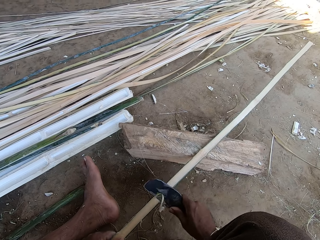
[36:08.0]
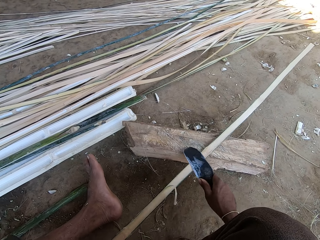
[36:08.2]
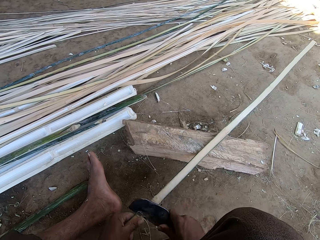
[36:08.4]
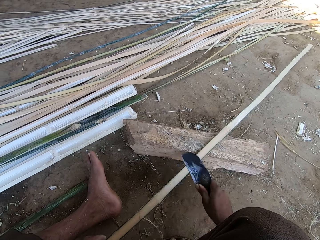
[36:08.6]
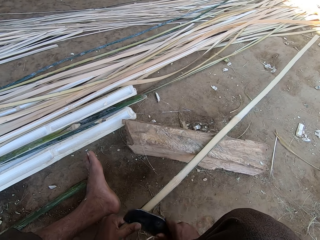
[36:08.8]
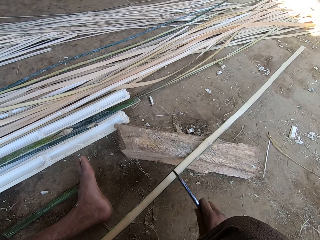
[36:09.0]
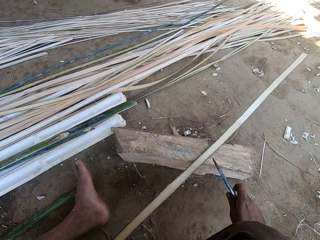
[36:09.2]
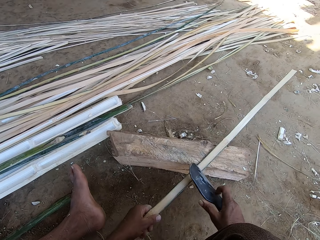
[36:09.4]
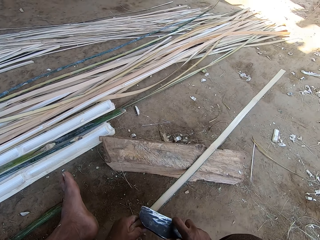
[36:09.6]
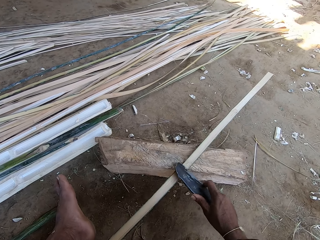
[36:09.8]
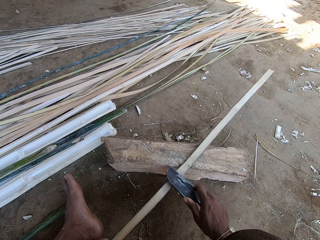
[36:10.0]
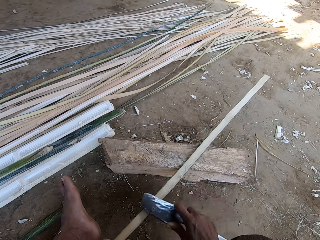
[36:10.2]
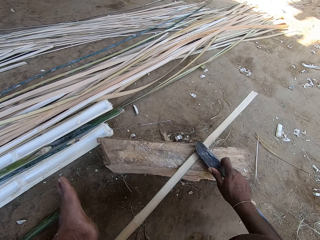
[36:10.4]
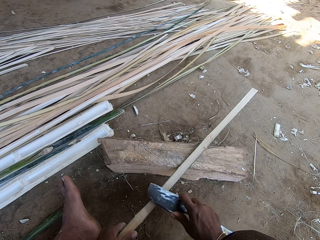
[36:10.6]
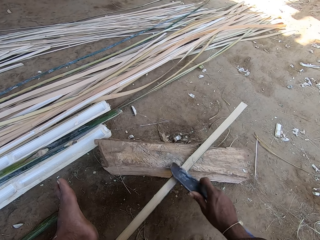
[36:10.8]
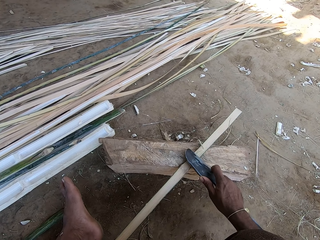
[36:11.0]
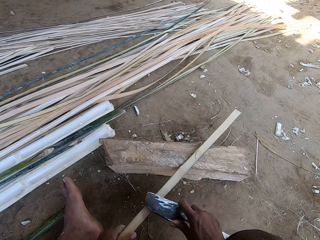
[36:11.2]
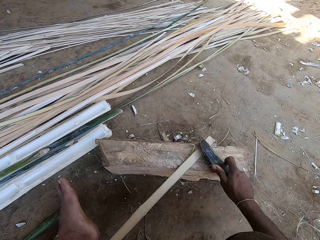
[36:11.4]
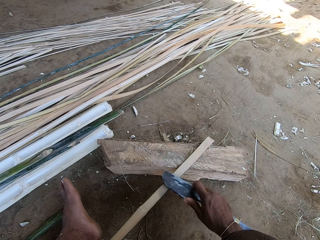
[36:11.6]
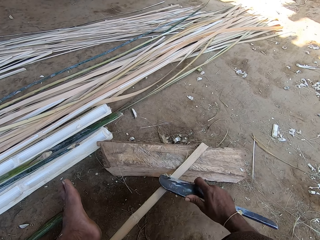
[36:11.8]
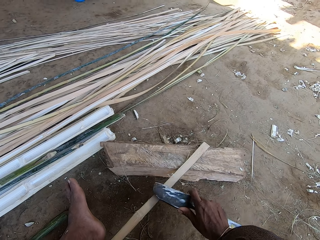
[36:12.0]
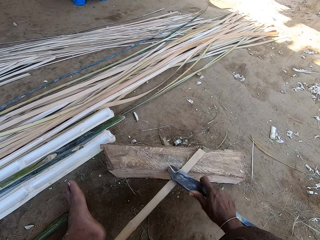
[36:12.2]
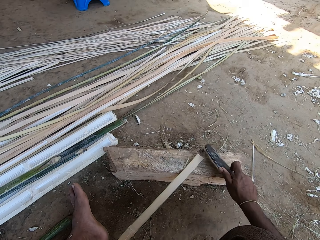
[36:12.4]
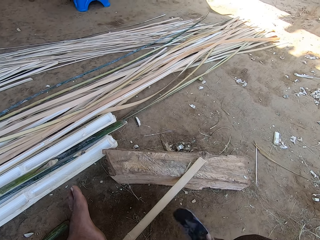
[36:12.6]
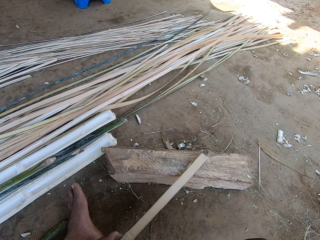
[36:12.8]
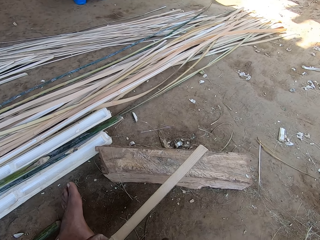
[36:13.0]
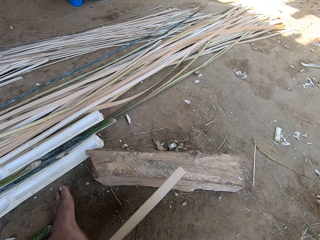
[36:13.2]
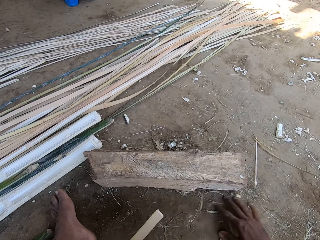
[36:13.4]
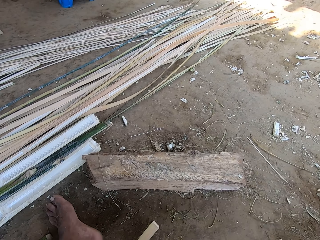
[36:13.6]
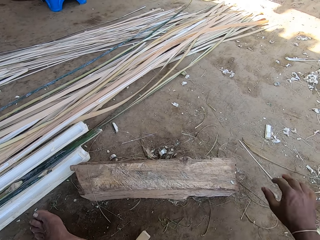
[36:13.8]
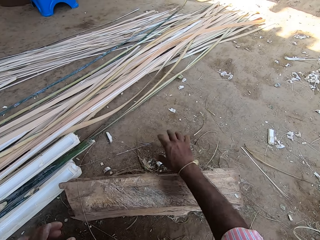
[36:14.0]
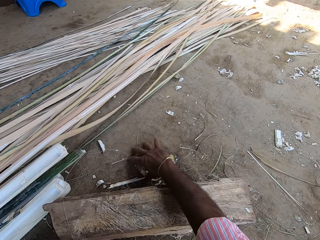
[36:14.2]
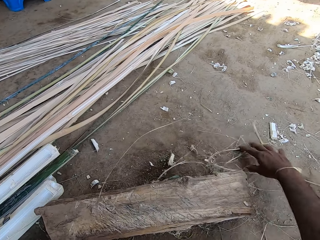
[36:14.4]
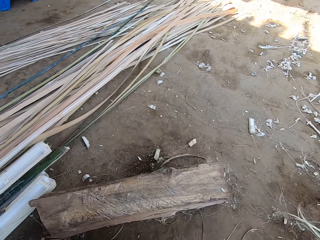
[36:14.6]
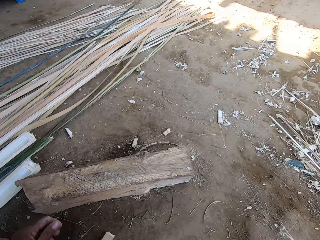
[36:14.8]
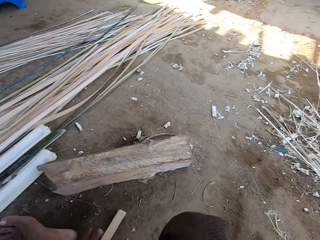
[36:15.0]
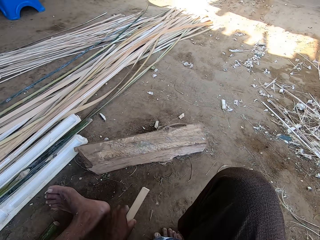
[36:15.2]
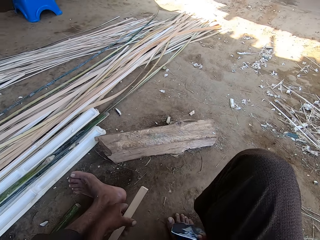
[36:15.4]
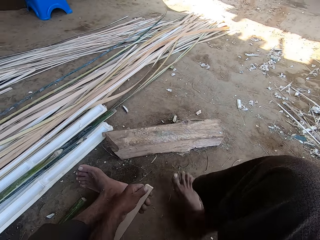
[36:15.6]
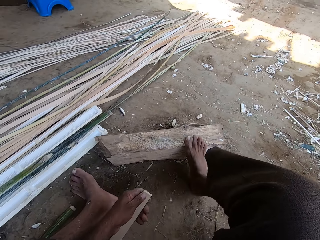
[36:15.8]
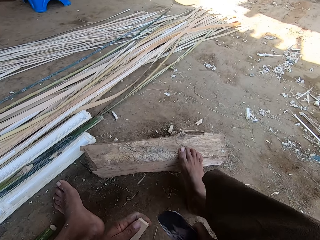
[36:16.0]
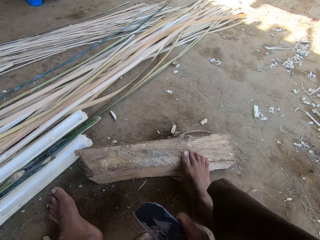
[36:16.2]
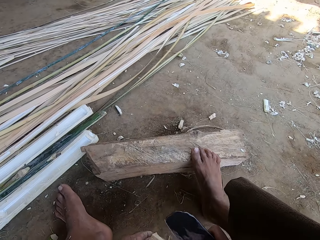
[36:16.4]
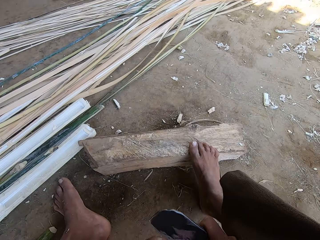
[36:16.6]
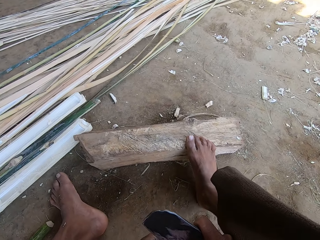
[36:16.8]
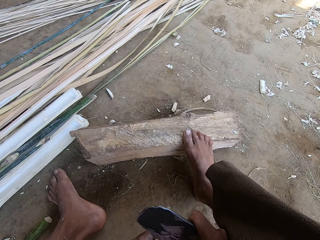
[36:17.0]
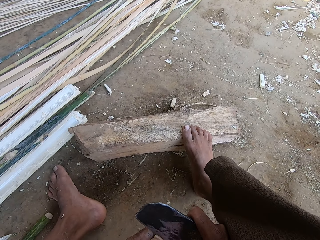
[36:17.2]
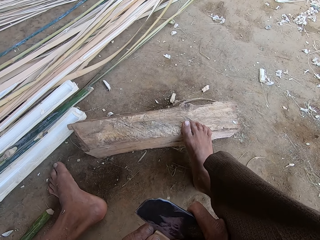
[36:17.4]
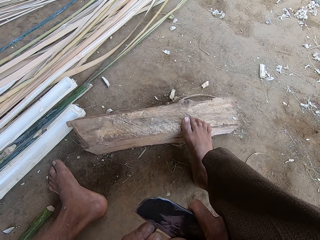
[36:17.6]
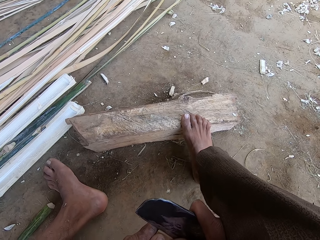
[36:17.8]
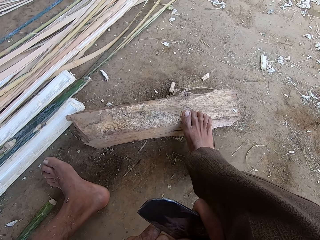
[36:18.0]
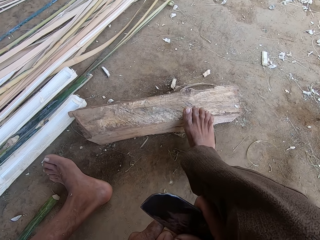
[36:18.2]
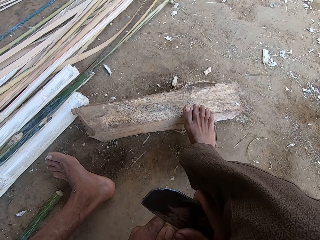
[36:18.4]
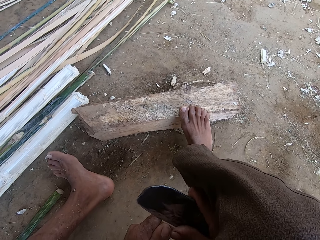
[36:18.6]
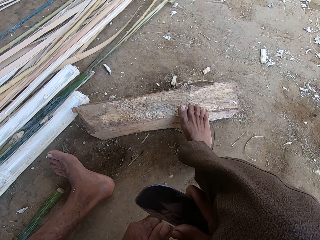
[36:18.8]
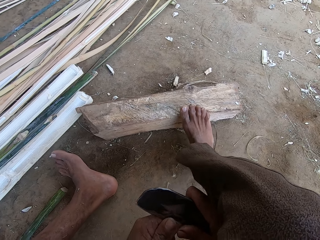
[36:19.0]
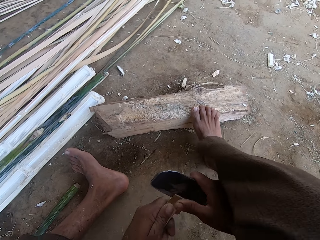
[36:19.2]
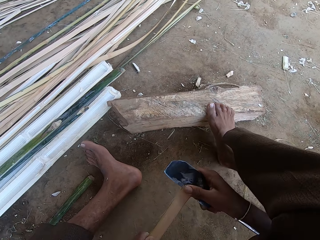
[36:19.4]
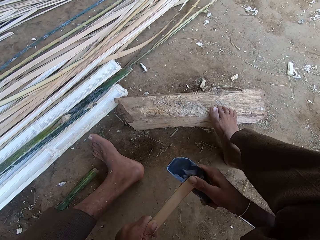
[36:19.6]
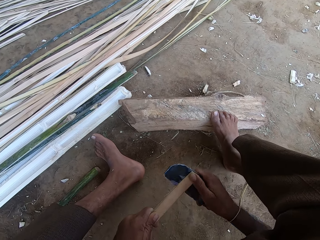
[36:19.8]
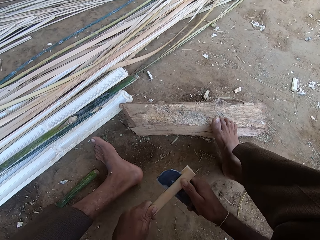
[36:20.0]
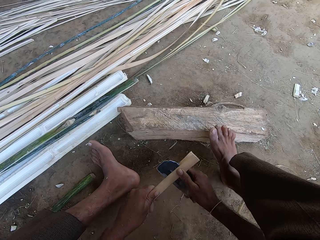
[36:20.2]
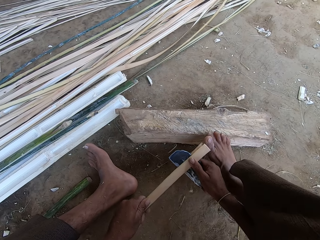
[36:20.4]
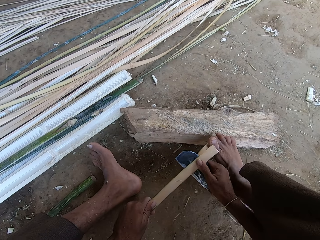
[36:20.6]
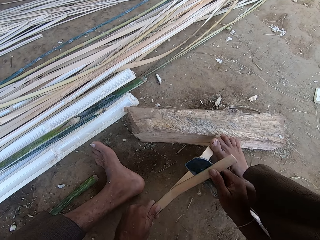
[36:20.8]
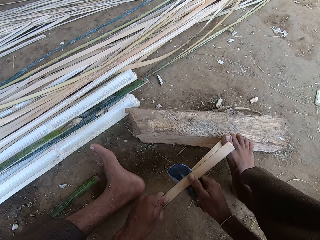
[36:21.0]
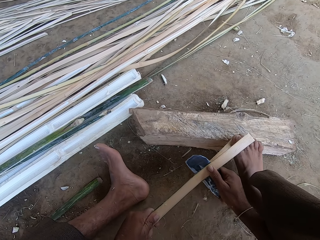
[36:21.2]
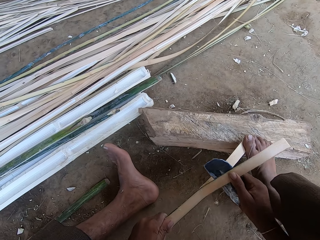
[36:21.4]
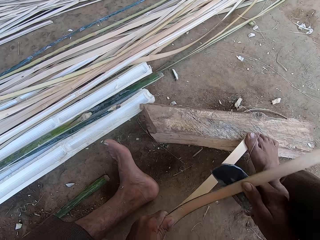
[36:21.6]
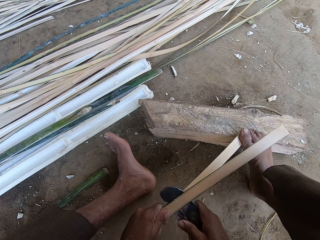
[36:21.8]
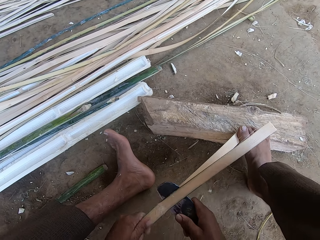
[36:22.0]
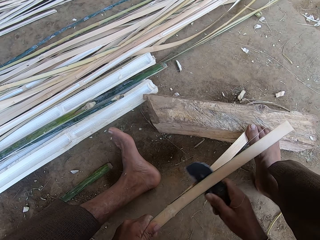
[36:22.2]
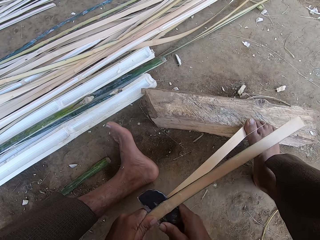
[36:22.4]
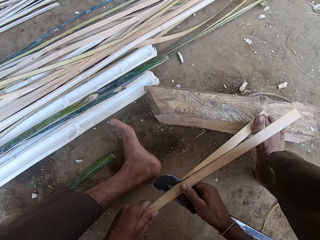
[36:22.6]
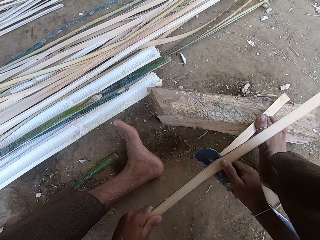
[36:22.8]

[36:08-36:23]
The camera wearer wipes the ground with his hand. He takes the reed peels. He puts his leg on a log. He picks up the pruning knife. He separates the stick into two with the knife.

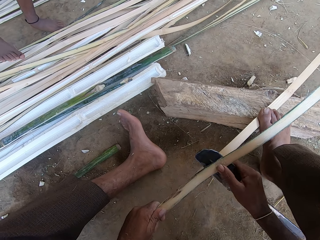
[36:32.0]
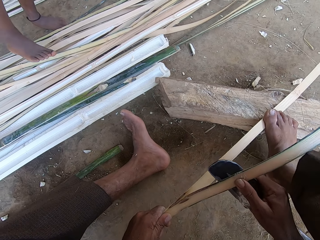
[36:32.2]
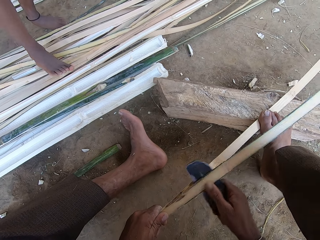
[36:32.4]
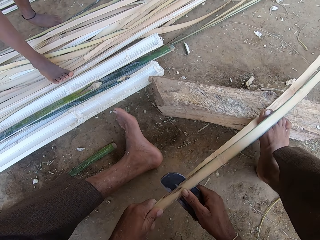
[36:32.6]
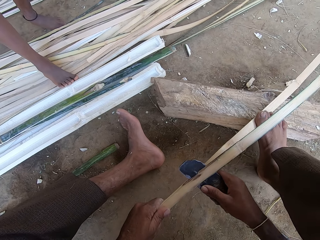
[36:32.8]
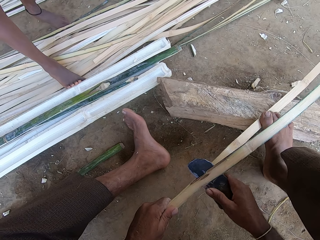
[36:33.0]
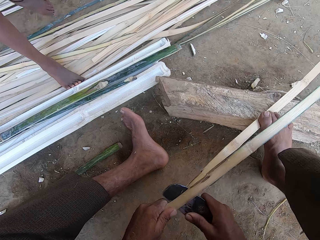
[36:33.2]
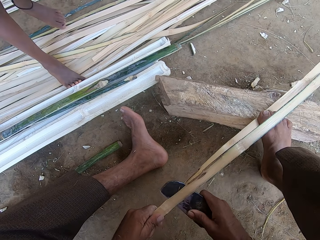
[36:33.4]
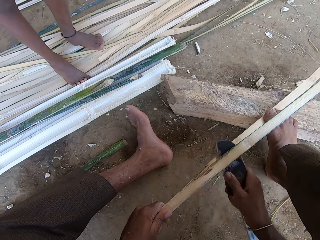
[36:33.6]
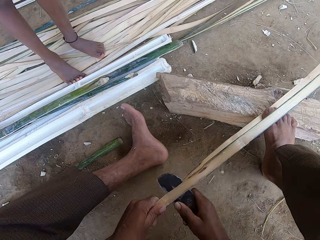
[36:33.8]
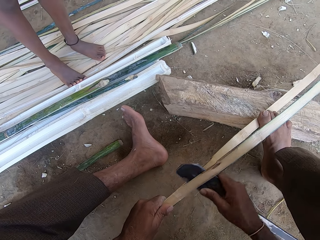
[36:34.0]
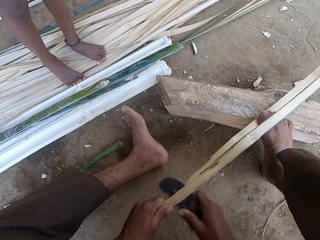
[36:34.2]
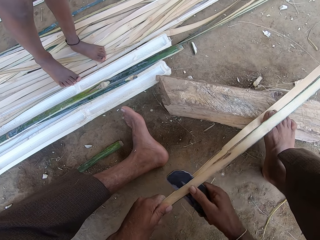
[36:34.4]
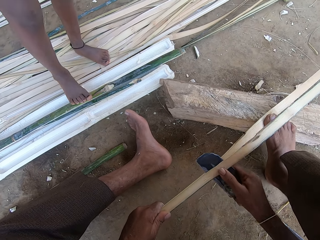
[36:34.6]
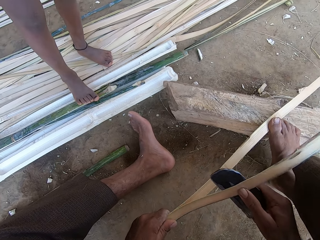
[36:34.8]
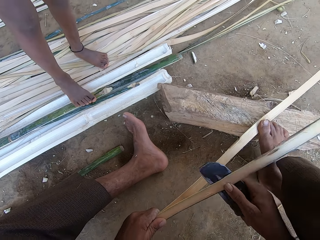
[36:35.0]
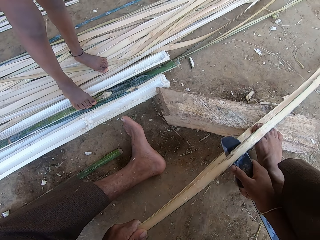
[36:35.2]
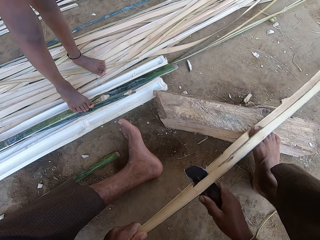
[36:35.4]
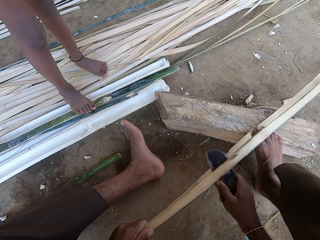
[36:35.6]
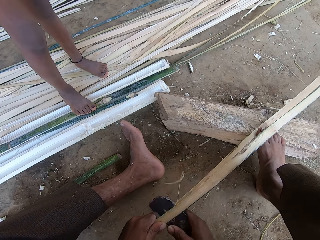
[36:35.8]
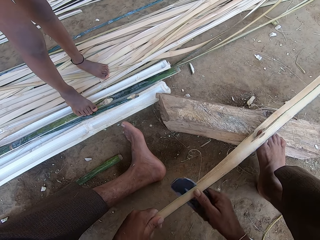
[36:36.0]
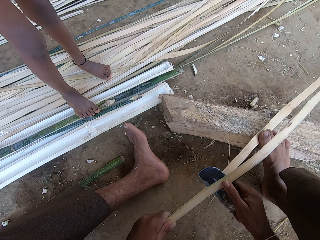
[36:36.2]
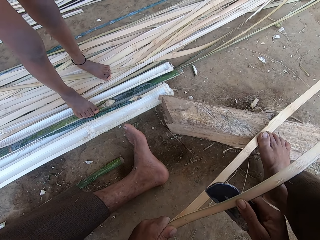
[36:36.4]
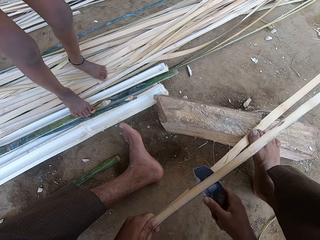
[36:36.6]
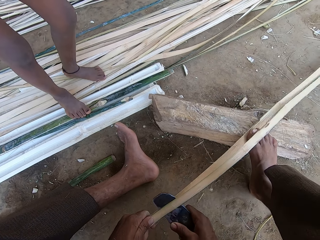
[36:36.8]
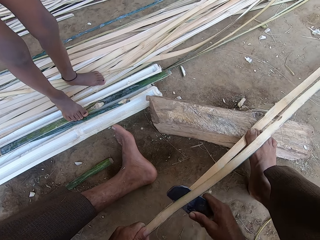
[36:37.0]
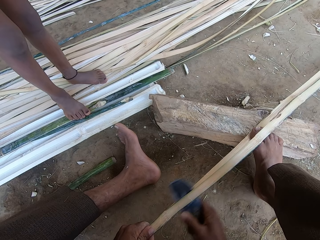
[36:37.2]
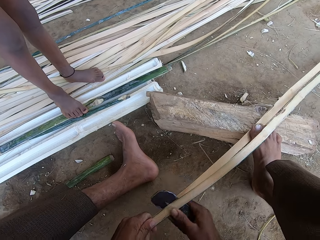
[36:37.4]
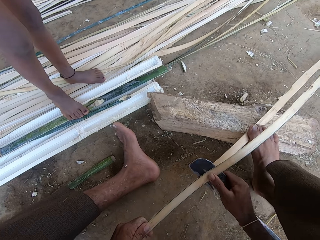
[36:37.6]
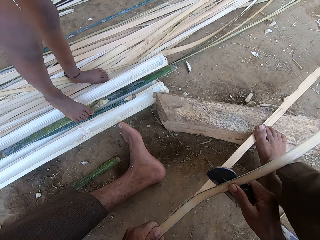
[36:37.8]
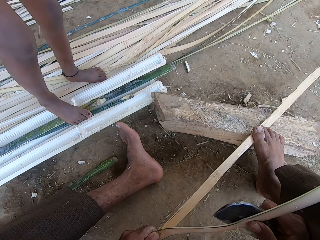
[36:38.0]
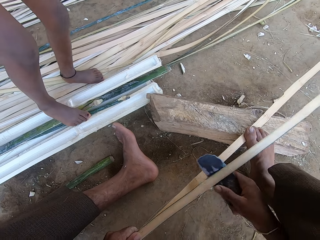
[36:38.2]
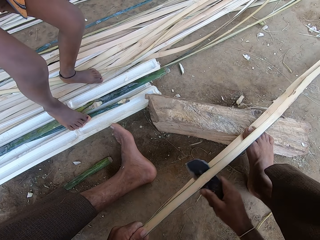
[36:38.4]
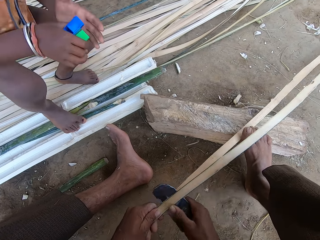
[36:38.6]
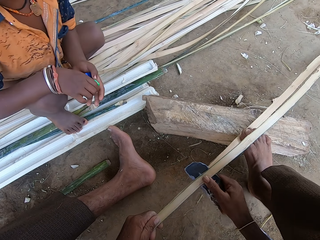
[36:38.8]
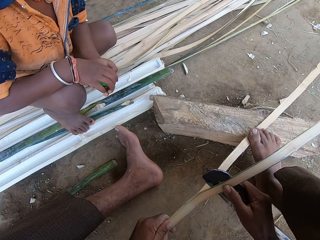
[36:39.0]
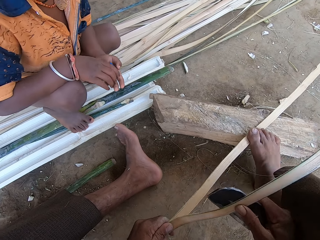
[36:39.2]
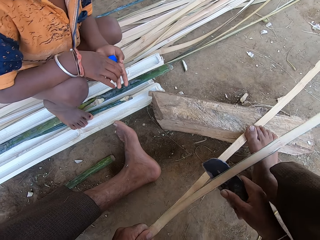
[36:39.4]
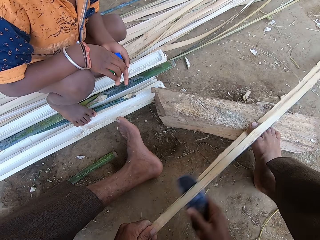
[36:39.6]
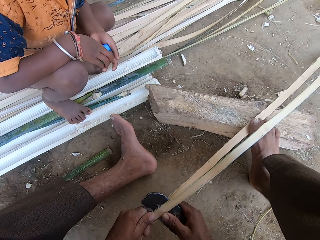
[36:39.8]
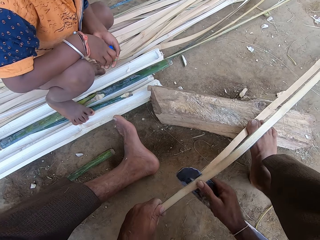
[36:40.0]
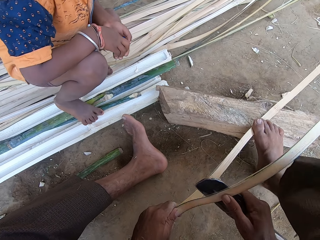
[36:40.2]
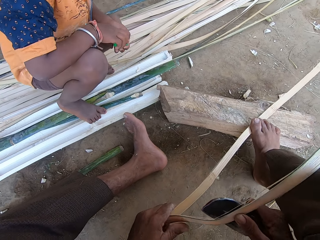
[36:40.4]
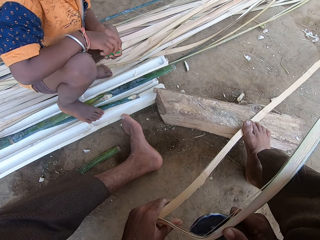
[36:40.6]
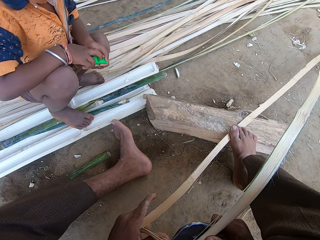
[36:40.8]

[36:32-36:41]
A child interacts with the camera wearer. The camera wearer separates a stick into two with a knife. The child speaks to the camera wearer. The child squats.
